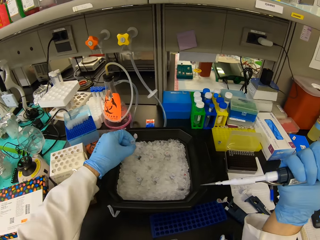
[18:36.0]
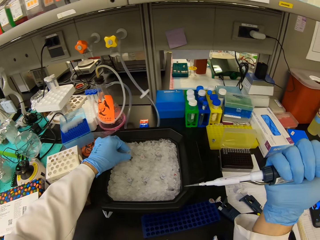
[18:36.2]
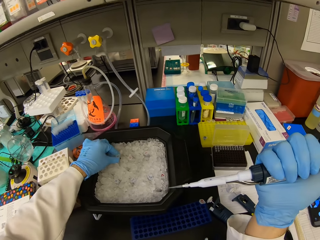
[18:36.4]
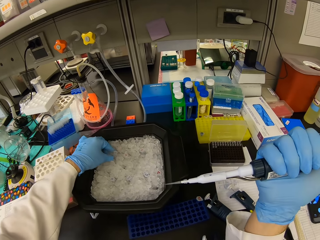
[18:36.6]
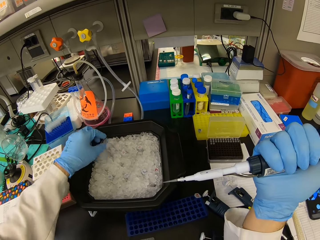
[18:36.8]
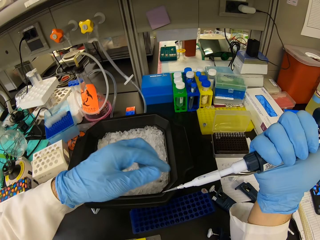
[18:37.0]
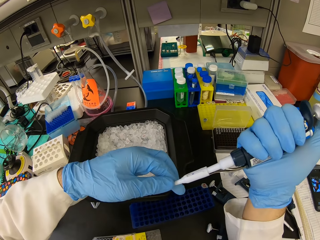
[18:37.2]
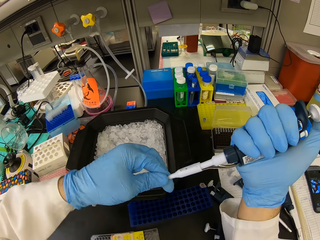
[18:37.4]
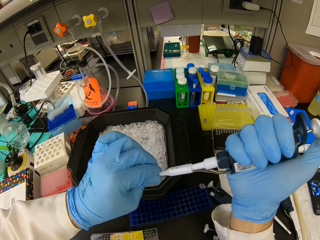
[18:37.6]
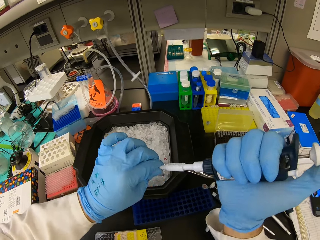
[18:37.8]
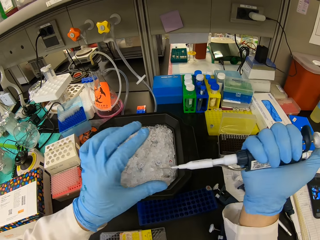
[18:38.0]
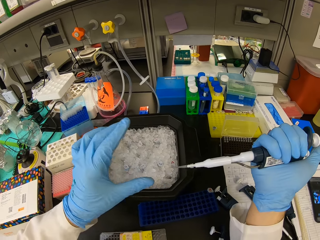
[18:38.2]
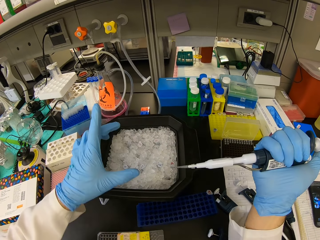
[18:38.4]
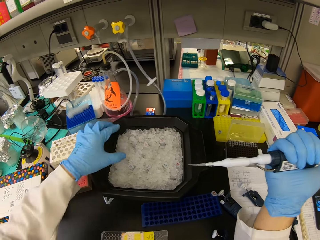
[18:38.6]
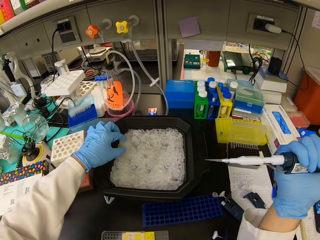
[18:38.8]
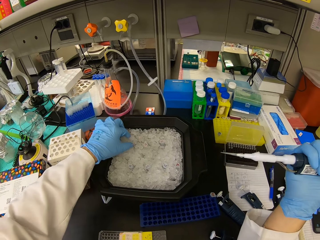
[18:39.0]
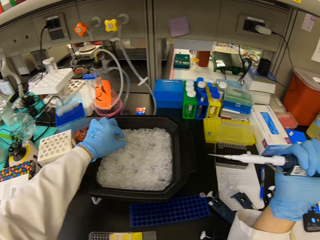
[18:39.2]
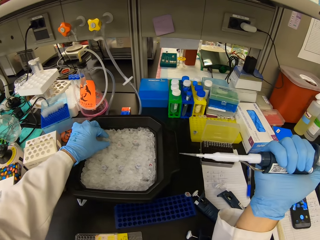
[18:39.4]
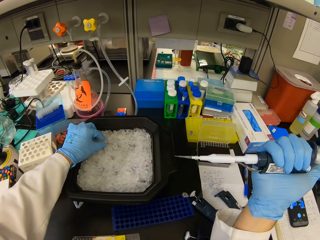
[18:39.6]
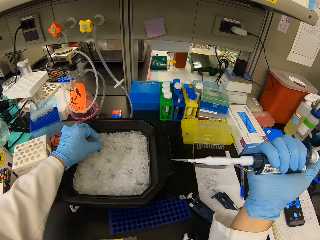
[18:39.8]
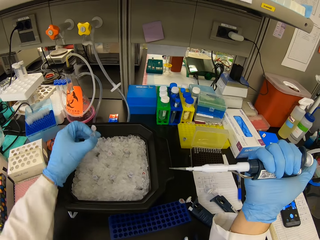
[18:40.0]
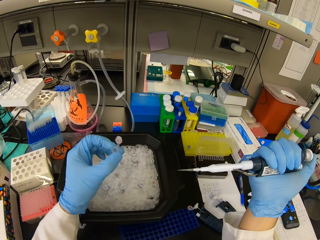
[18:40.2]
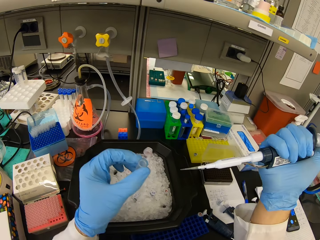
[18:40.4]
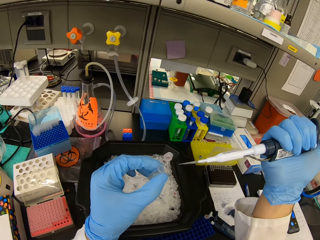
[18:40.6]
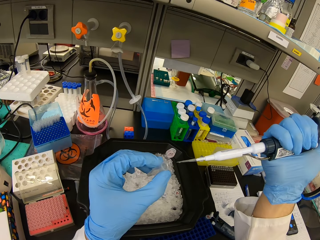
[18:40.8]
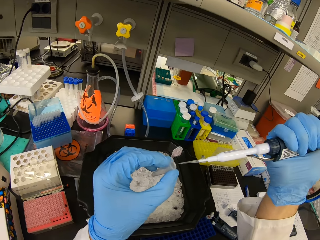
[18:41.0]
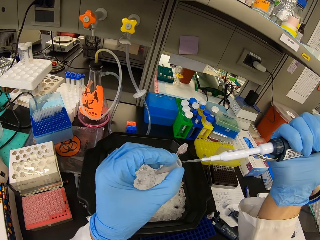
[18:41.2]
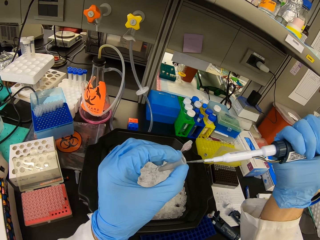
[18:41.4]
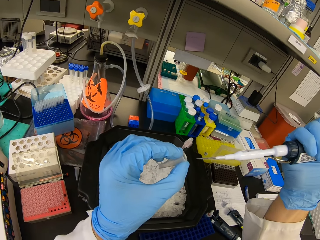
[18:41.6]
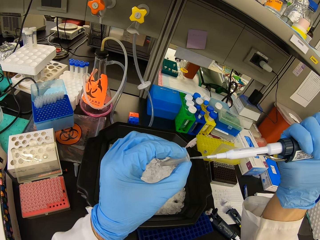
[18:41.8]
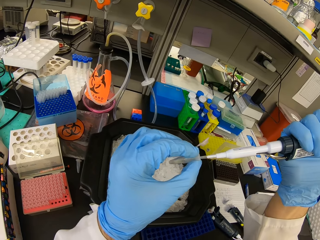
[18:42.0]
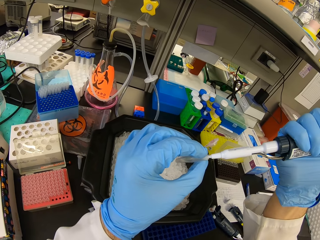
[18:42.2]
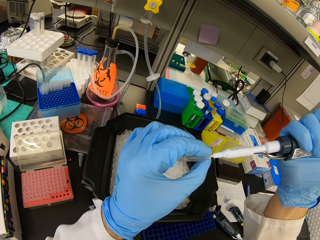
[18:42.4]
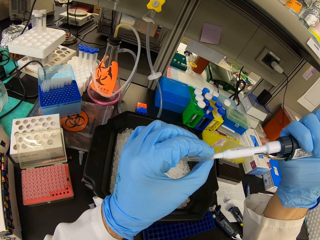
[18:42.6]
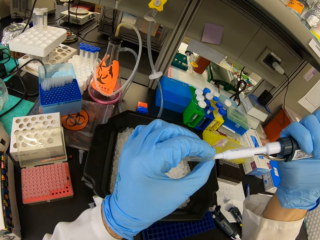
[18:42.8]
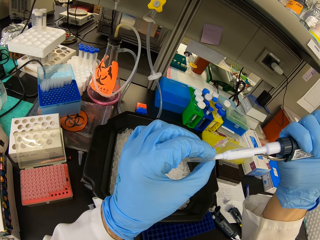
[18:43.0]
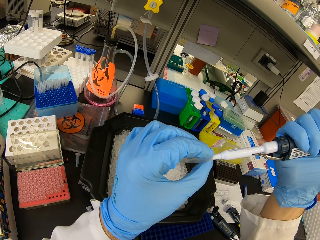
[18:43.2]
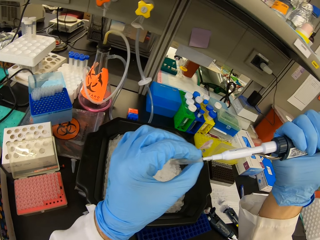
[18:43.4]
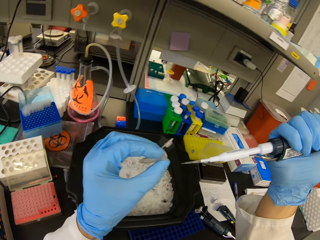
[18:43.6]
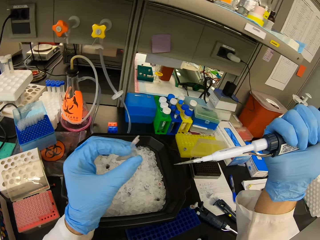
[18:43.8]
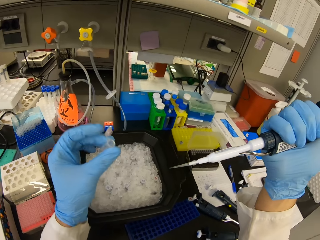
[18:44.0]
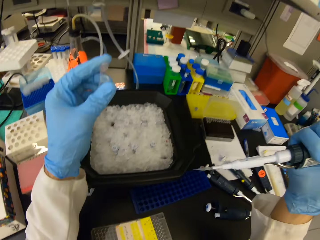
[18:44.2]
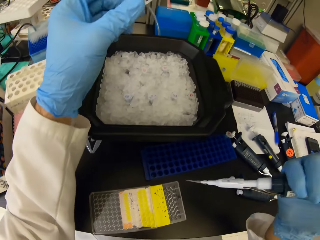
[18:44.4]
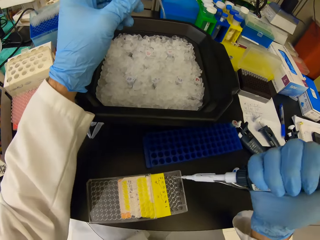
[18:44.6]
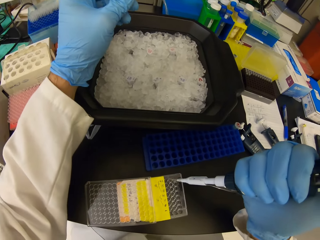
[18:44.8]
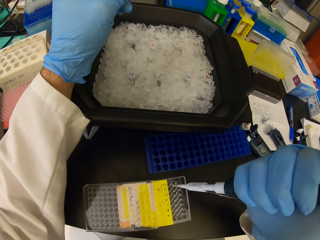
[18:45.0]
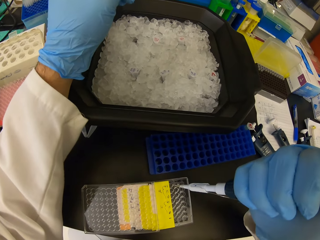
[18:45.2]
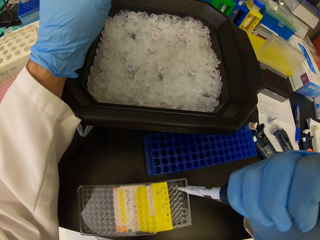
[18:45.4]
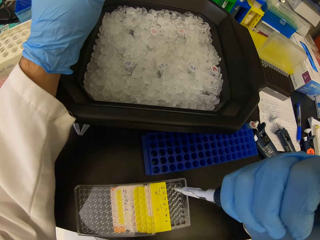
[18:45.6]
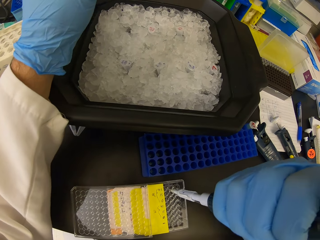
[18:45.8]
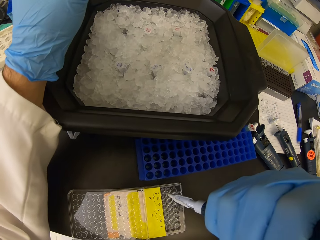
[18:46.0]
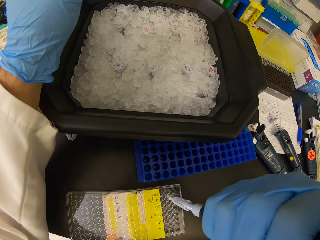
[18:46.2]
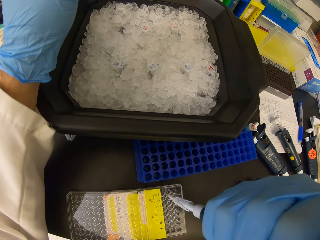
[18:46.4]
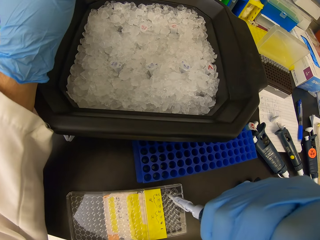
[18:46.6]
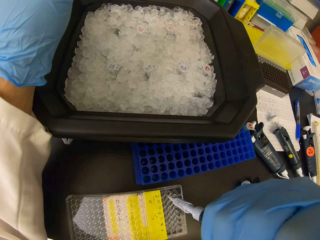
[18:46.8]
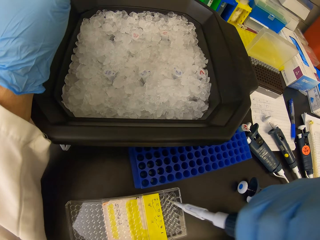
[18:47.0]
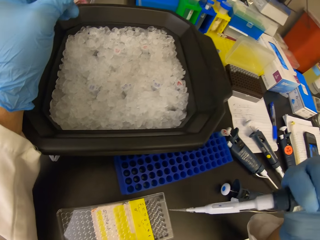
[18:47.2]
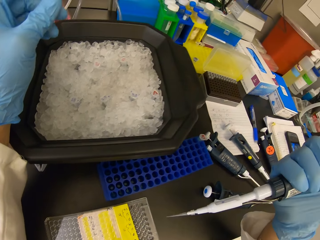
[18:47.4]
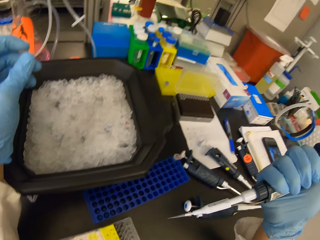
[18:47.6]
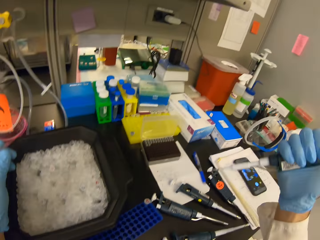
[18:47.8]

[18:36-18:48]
The camera wearer puts the test tube in the tray with ice cube. They adjust the dropper pipette. They pick a test tube from the tray with ice cube. They insert the micropipette in the pipette. They suck the solution in the test tube. They put the solution in the multi well plate. They insert the micropipette on the nest pipette tips.

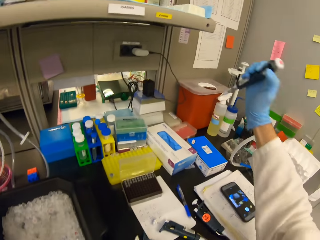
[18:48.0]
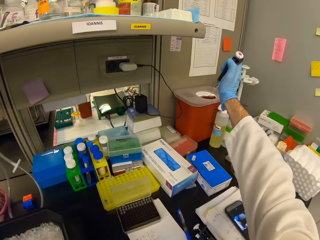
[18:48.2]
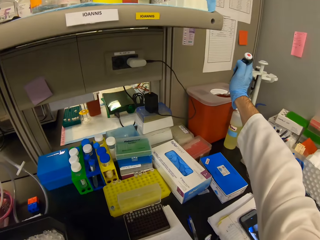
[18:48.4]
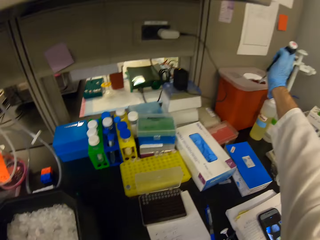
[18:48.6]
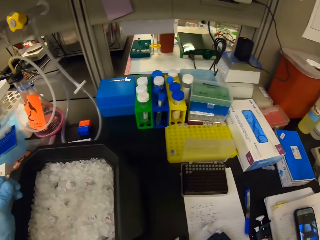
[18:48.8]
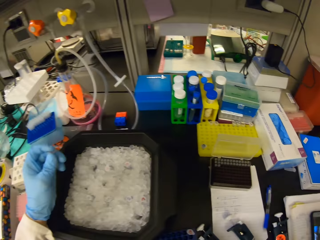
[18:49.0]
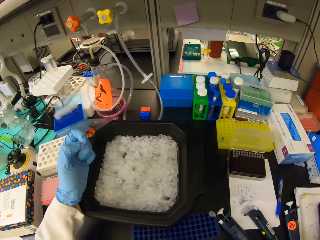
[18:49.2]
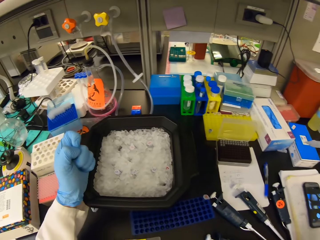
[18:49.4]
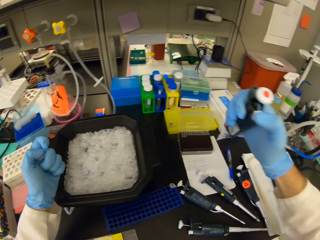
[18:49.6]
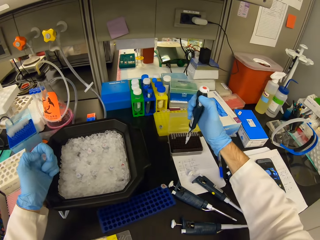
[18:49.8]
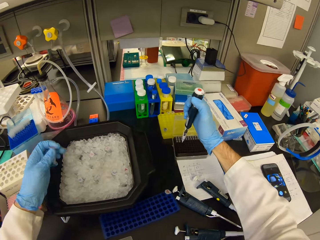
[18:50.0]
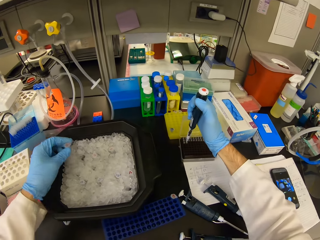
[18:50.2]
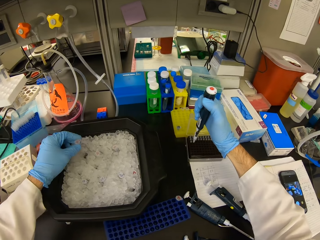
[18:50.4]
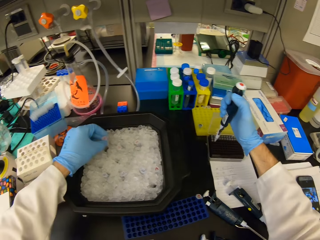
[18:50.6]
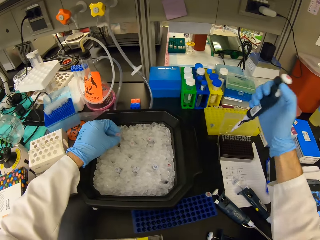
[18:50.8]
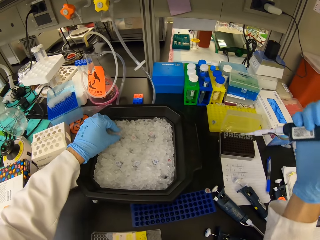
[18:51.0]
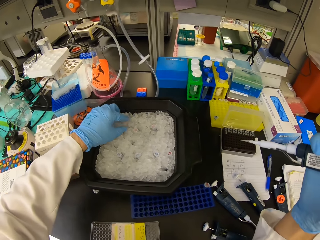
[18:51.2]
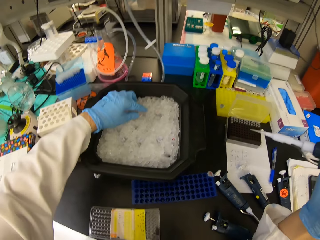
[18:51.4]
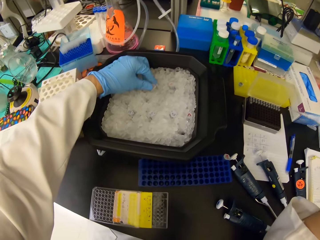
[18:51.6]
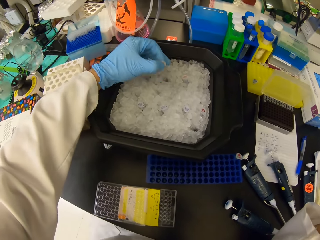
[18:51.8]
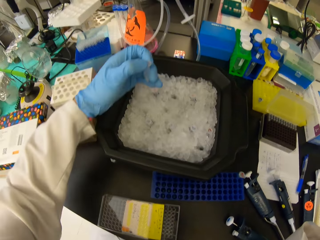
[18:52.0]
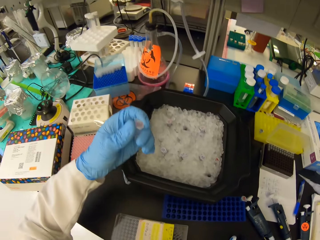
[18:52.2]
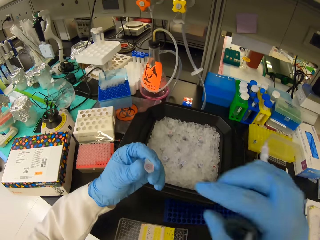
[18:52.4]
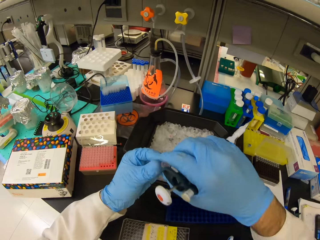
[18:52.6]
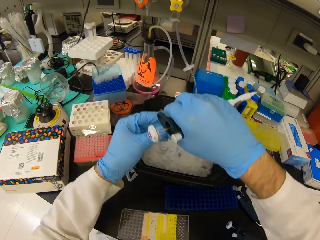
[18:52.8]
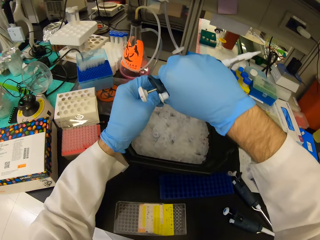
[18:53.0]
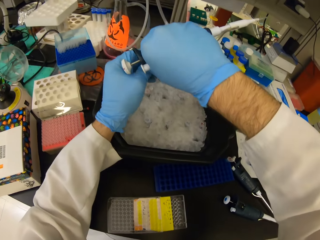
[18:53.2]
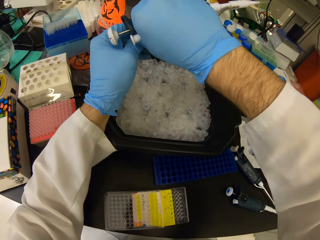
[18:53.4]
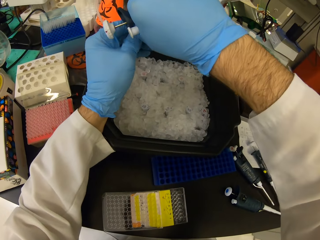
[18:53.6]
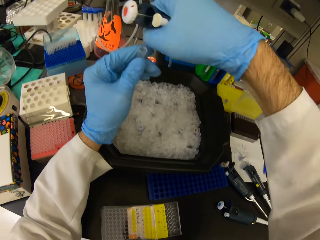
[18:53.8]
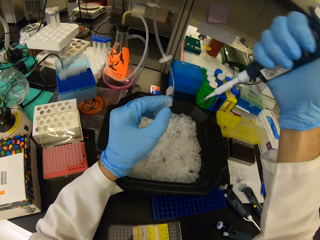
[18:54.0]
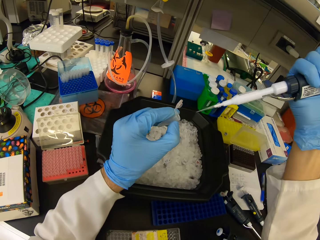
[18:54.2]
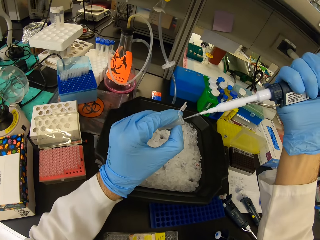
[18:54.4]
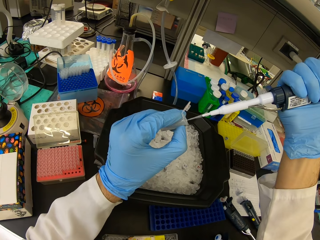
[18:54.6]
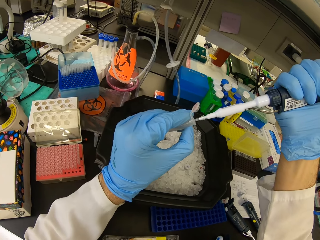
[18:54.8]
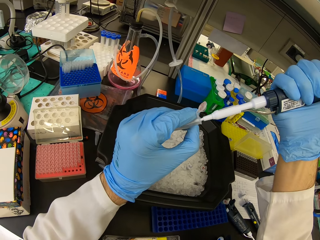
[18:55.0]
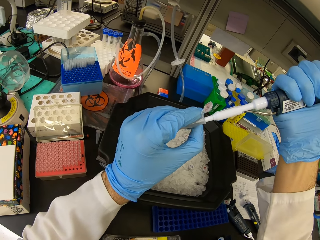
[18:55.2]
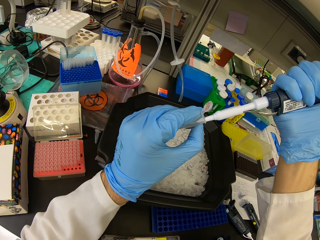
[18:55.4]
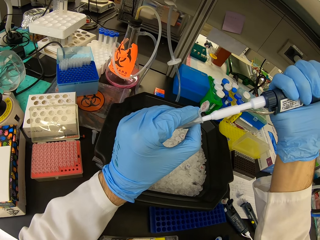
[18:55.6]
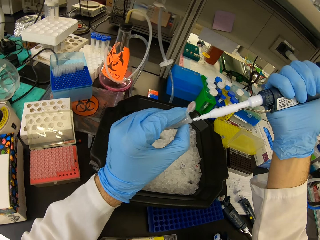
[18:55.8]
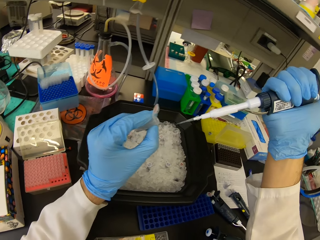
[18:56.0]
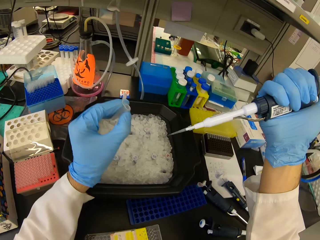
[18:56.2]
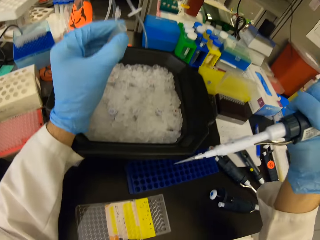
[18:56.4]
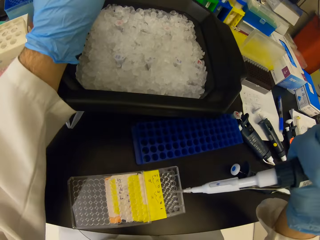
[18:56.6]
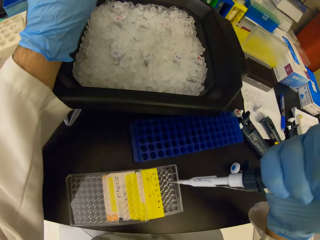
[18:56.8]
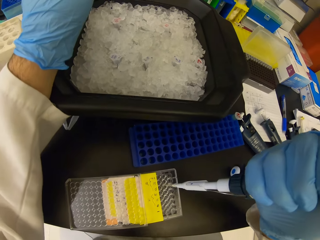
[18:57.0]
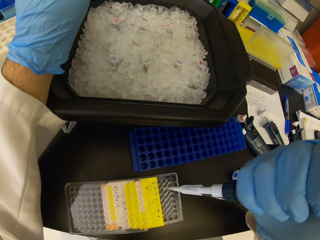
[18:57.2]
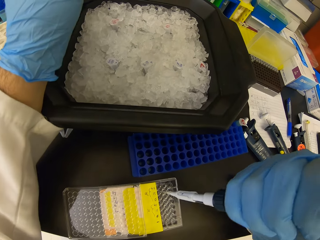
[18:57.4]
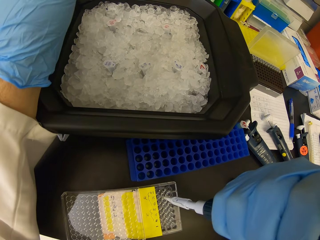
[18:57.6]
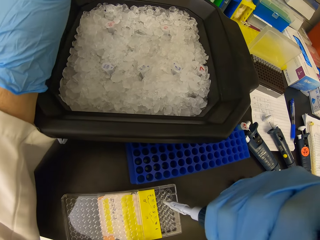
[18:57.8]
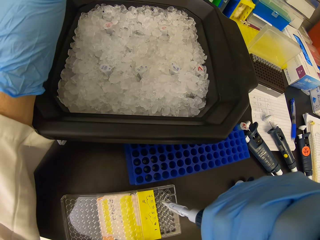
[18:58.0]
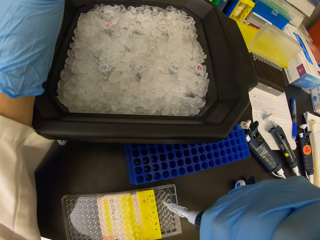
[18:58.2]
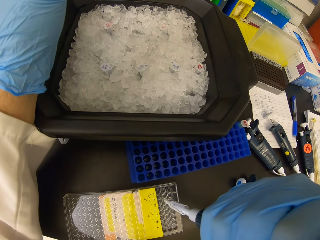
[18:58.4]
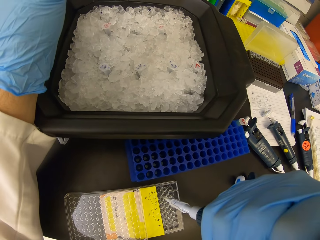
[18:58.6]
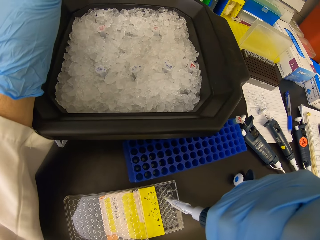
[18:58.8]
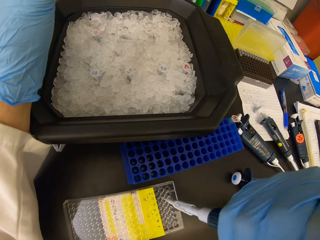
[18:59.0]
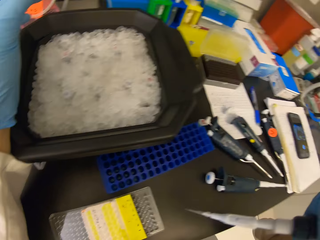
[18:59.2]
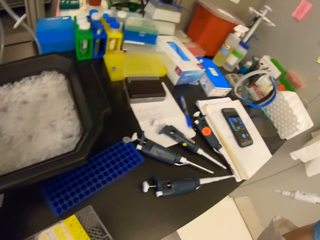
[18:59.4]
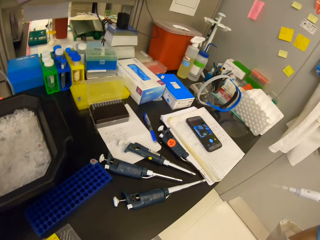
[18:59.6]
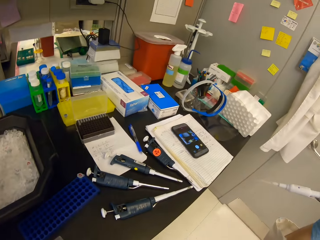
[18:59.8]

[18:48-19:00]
The camera wearer throws the dropper pipette in the plastic bin. They insert the dropper in the micropipette. They put the test tube in the tray with ice cube. They pick a test tube from the tray with ice cube. They open the test tube lid. They put the dropper pipette in the test tube. They suck the solution in the test tube. They insert the micropipette on the nest pipette tips. They put the solution in the multi well plate.
